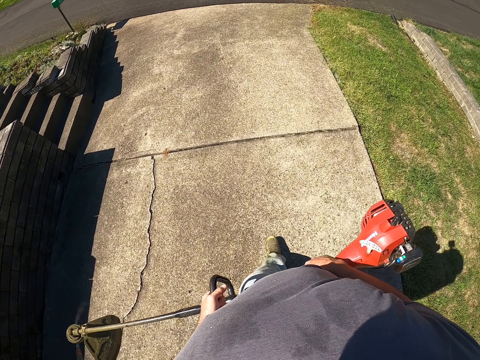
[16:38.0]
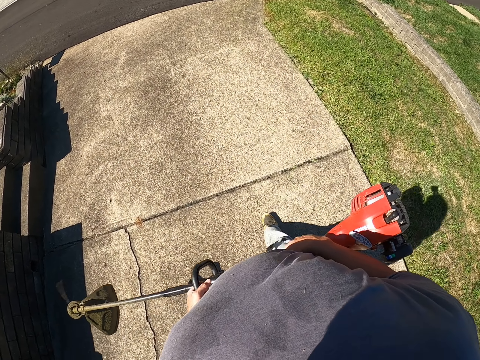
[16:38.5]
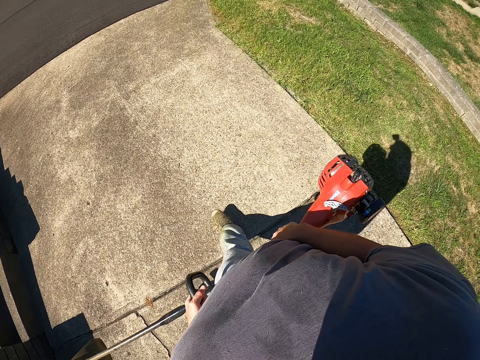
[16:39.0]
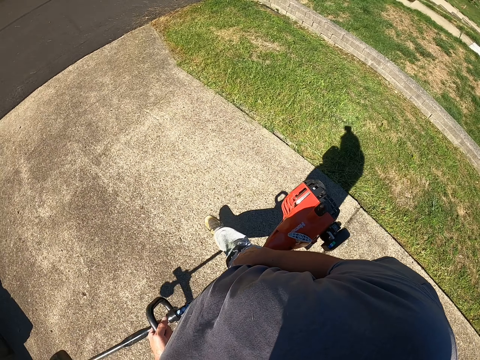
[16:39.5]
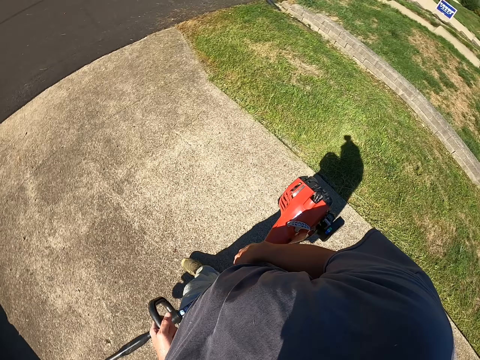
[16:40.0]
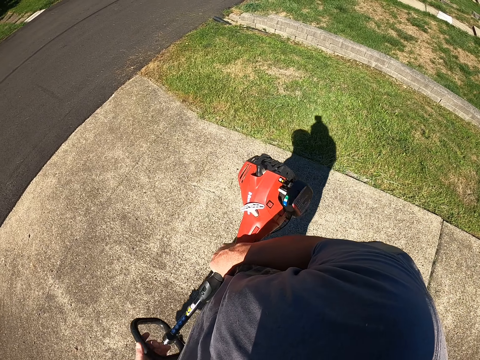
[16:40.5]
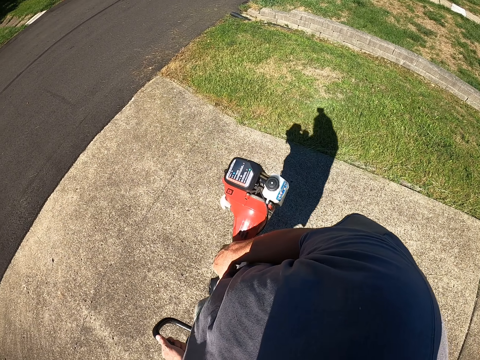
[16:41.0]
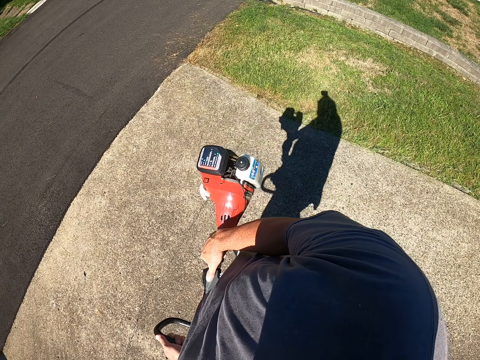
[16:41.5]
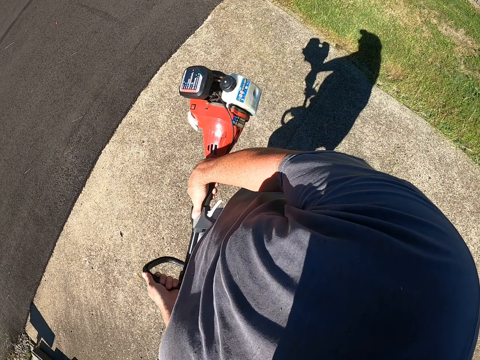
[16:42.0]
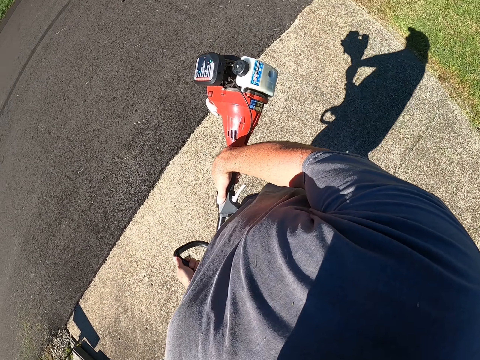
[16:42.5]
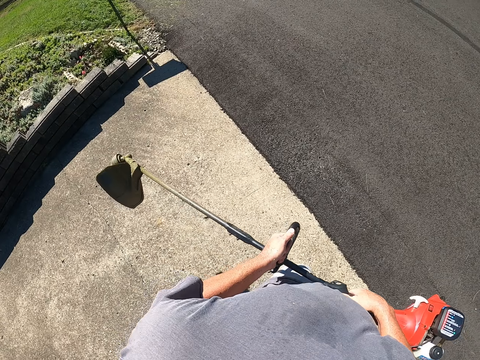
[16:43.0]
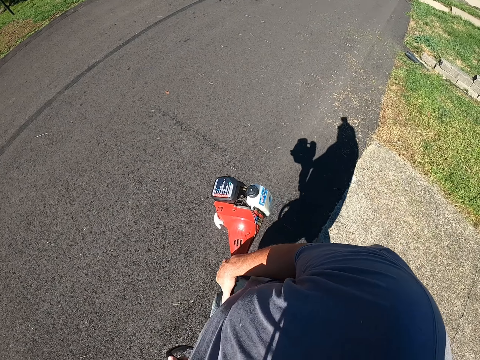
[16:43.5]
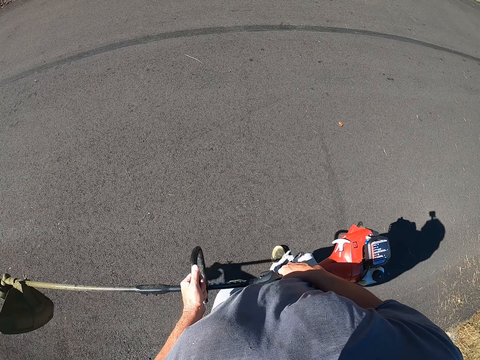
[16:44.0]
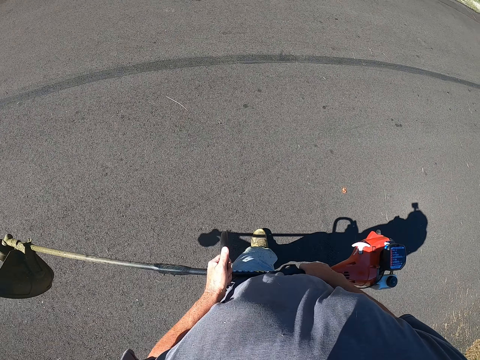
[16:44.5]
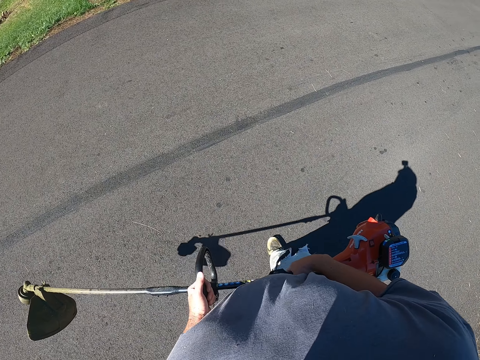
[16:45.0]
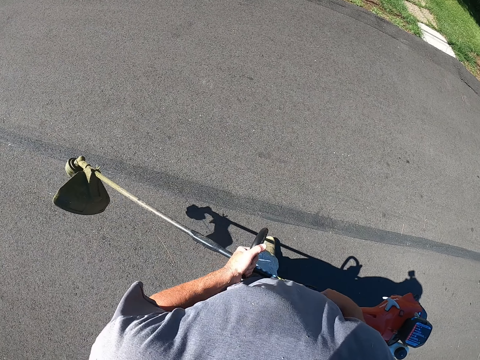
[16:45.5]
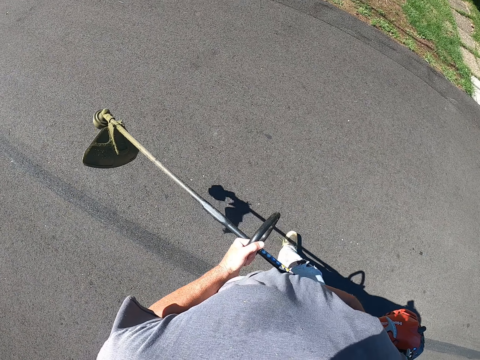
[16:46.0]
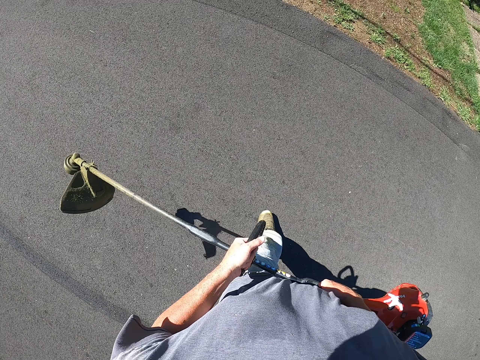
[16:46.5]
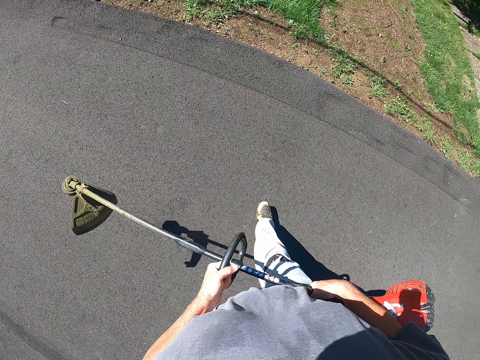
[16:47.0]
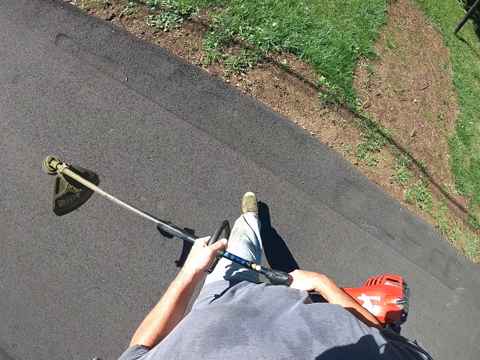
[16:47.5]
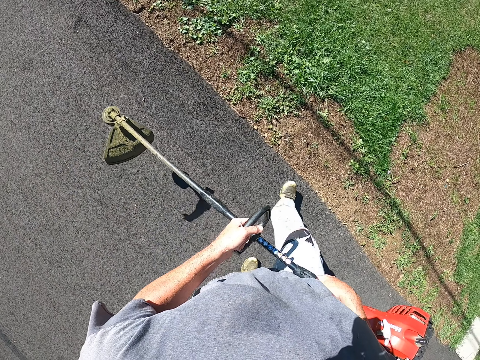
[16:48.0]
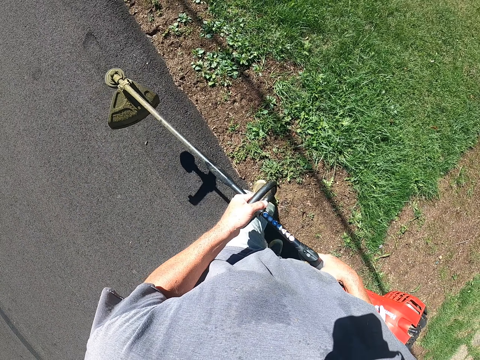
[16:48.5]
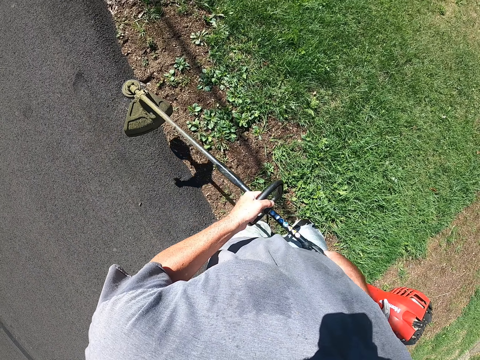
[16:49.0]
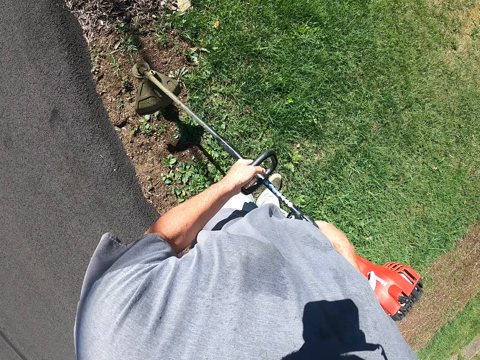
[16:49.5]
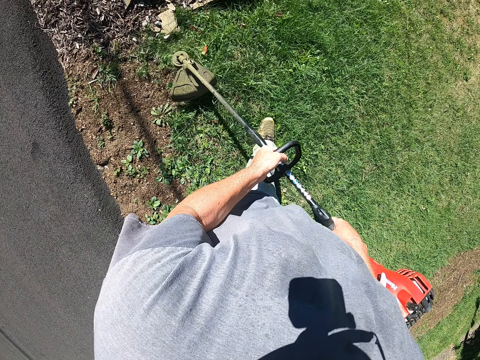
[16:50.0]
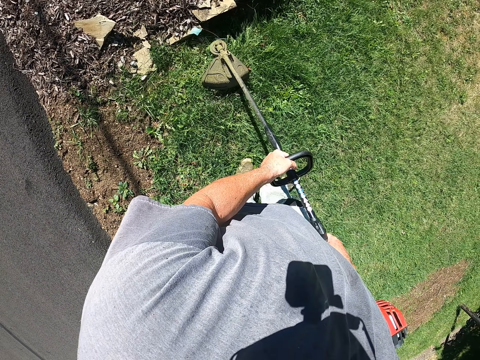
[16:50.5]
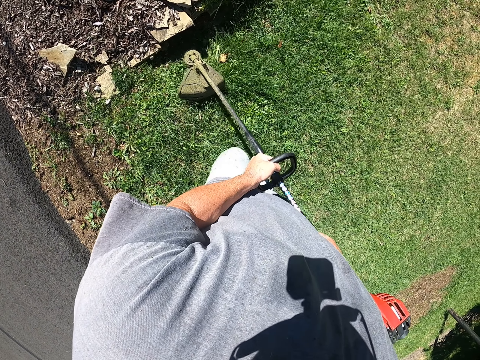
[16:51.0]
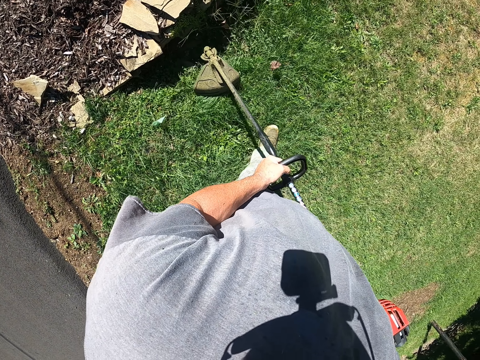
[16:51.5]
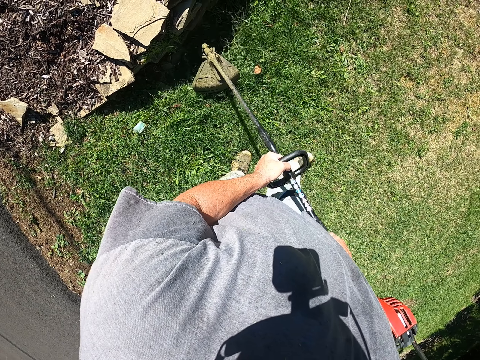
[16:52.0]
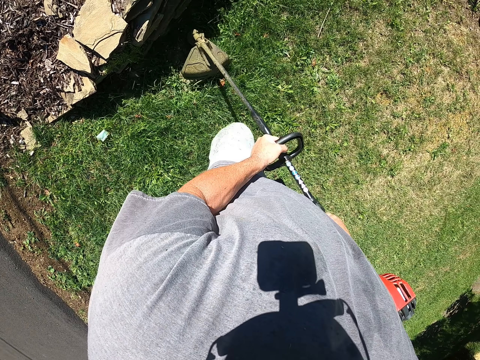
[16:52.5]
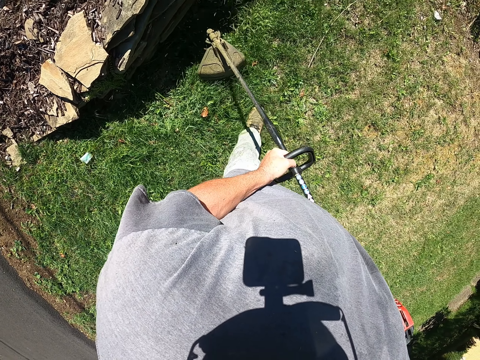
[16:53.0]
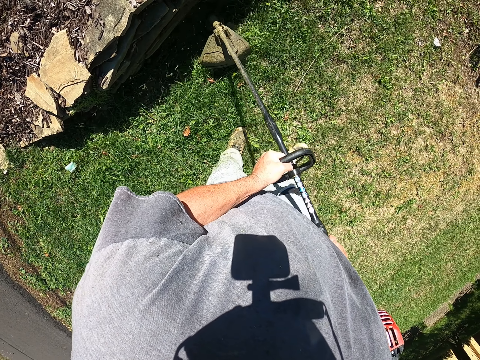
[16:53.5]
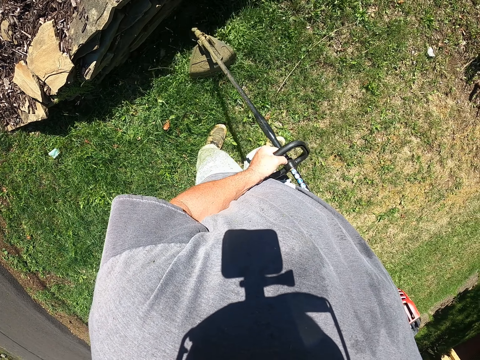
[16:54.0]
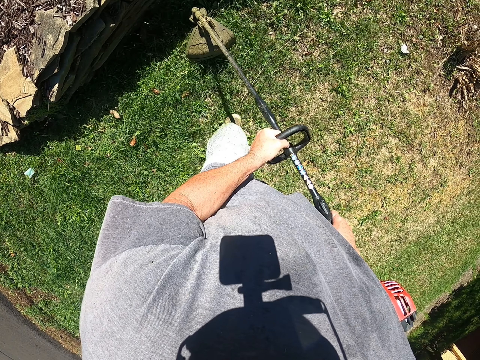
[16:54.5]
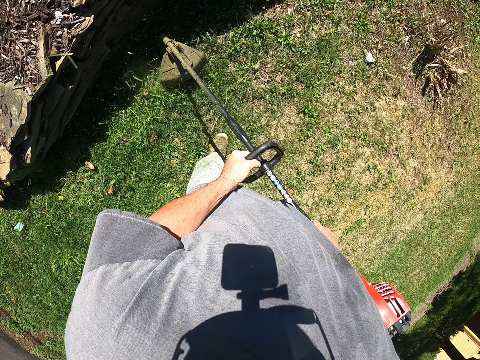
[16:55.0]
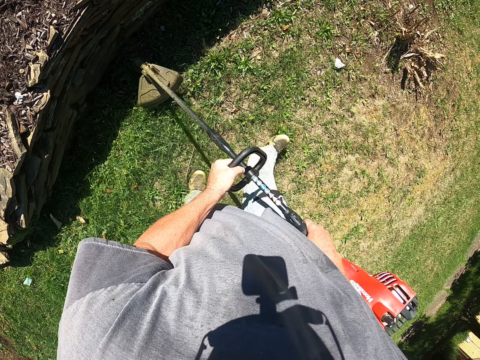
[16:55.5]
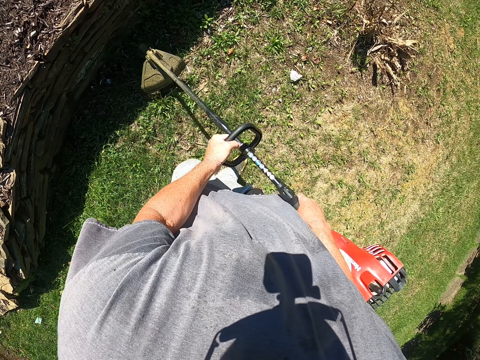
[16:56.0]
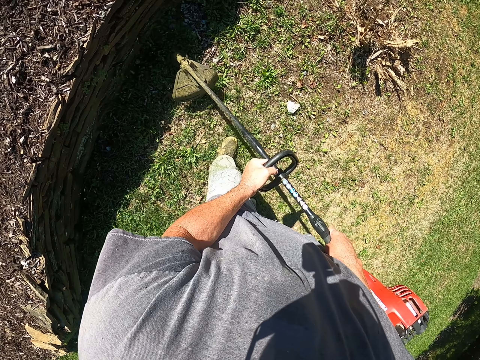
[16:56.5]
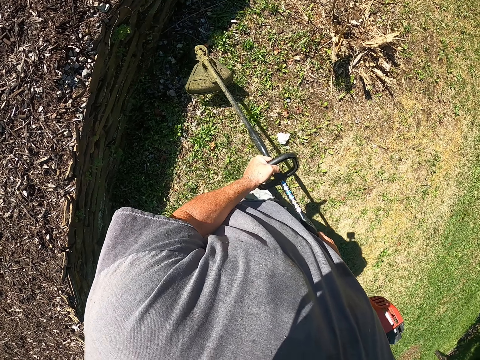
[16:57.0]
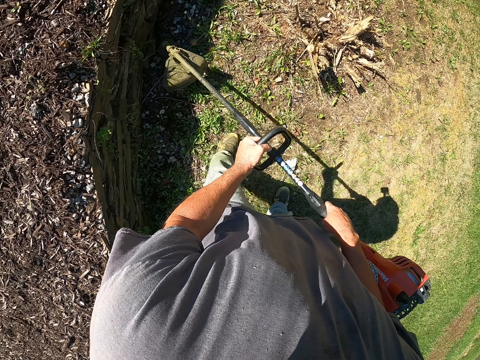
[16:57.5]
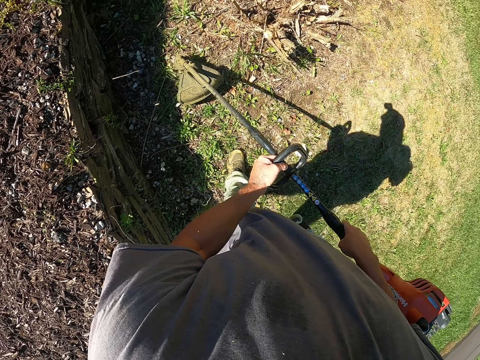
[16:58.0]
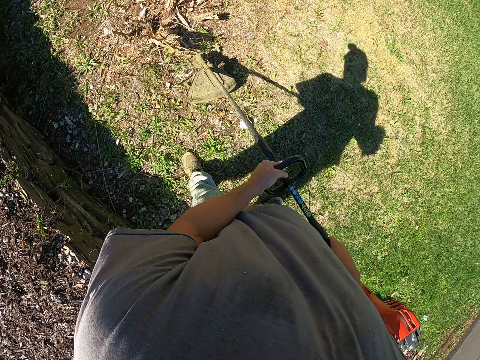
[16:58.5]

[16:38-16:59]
The camera wearer walks on the road. They walk towards the grass. They cut the grass with the cutter machine.
